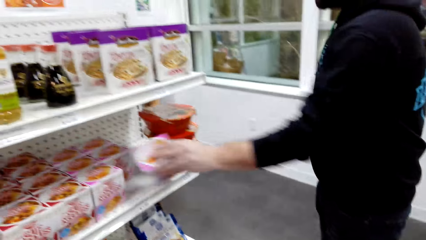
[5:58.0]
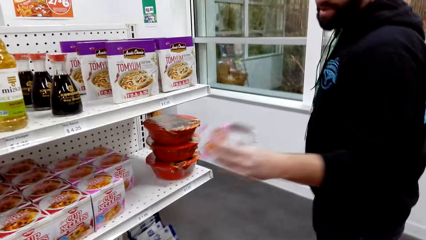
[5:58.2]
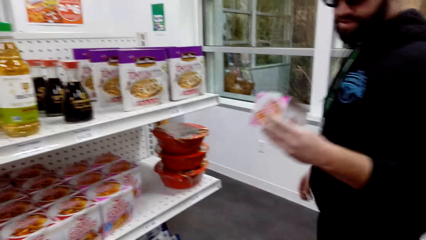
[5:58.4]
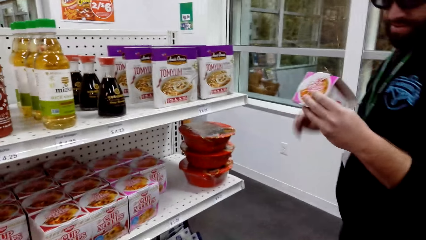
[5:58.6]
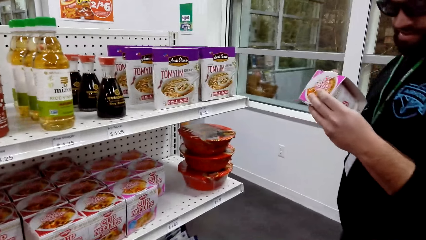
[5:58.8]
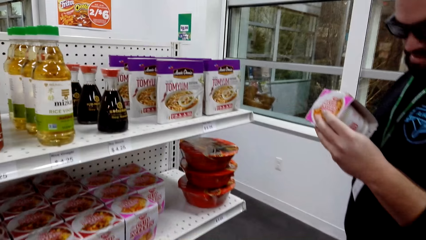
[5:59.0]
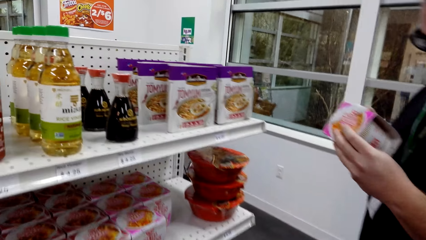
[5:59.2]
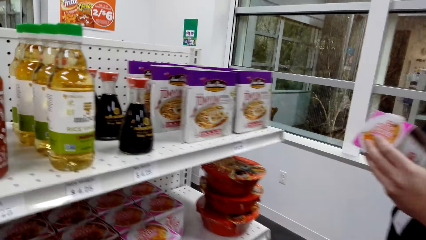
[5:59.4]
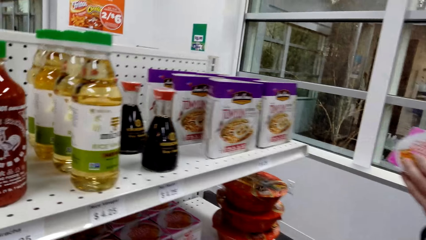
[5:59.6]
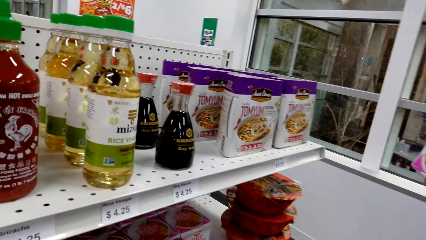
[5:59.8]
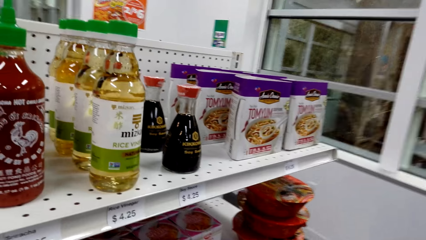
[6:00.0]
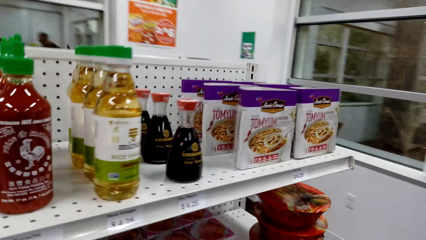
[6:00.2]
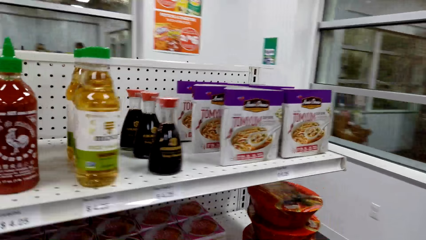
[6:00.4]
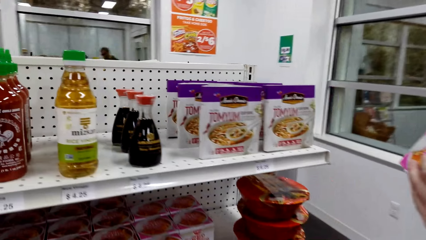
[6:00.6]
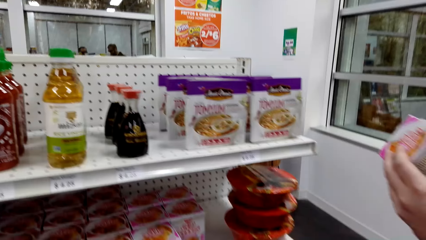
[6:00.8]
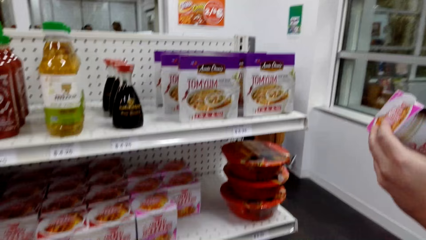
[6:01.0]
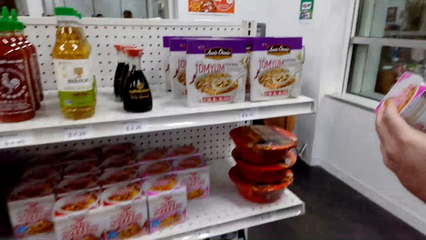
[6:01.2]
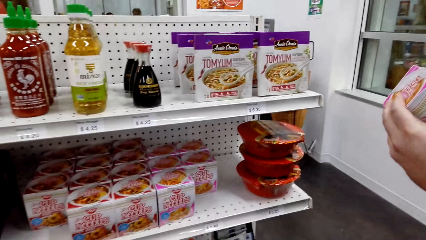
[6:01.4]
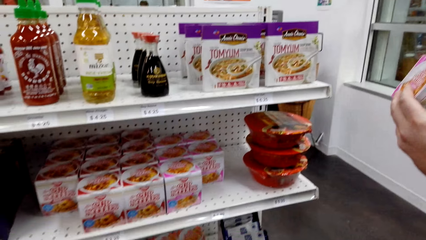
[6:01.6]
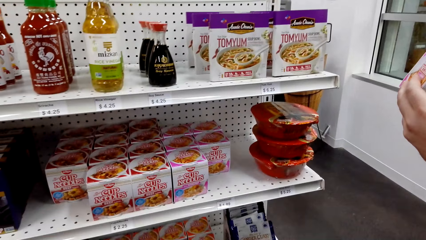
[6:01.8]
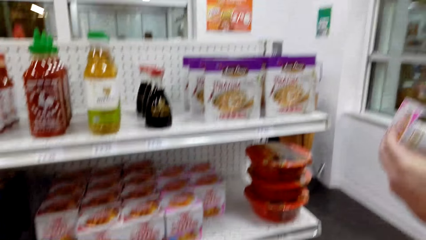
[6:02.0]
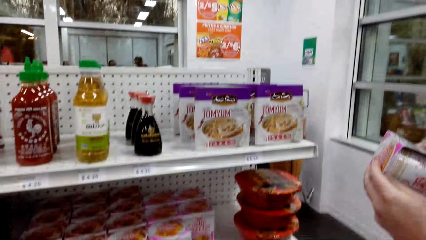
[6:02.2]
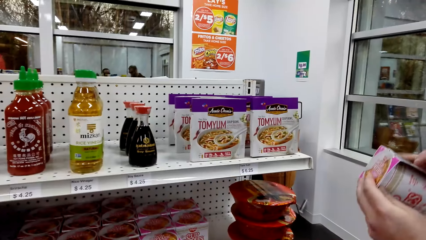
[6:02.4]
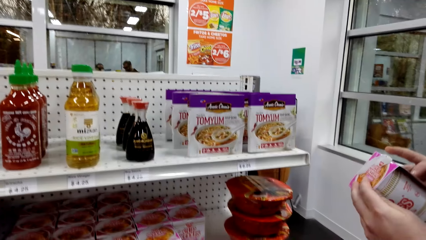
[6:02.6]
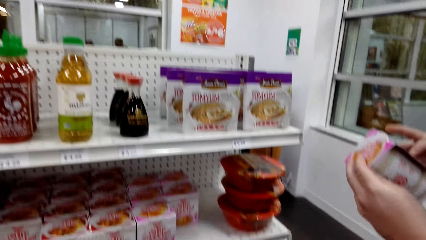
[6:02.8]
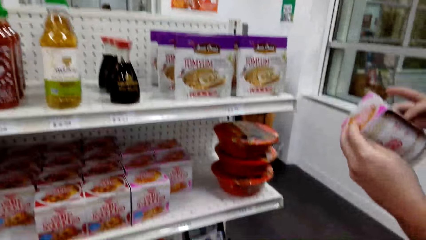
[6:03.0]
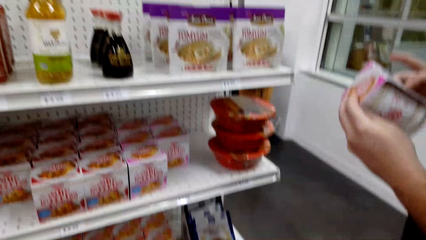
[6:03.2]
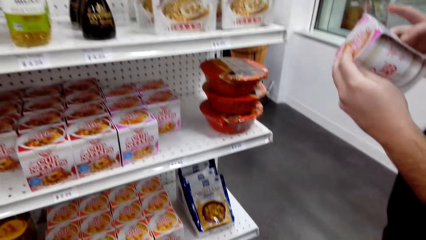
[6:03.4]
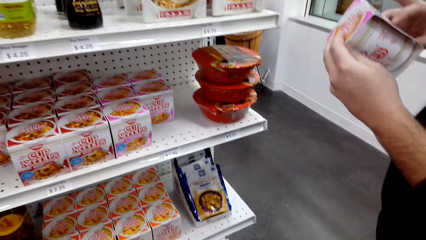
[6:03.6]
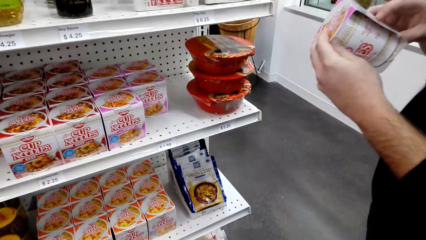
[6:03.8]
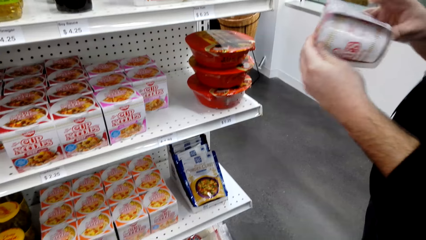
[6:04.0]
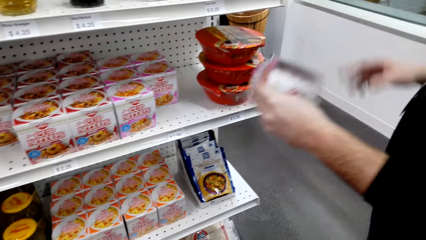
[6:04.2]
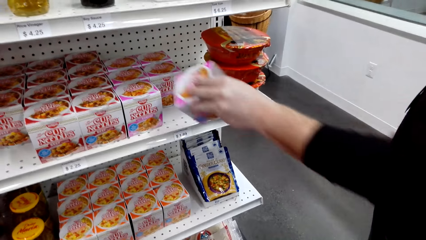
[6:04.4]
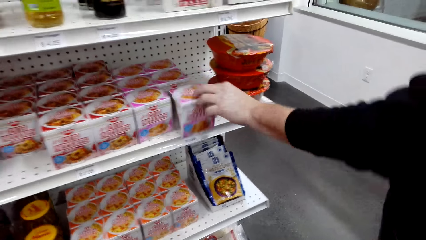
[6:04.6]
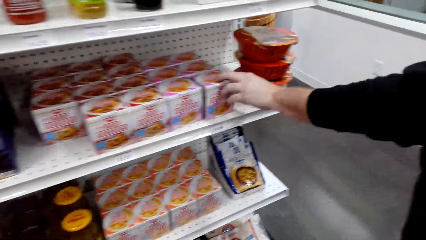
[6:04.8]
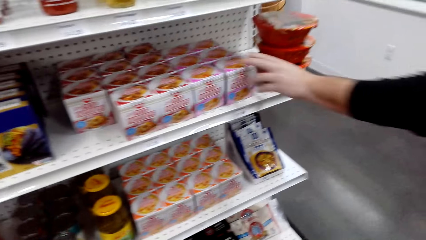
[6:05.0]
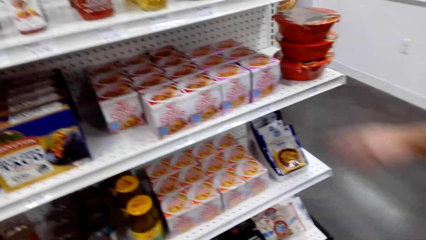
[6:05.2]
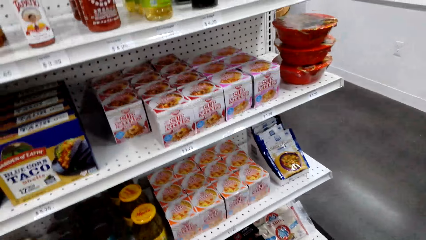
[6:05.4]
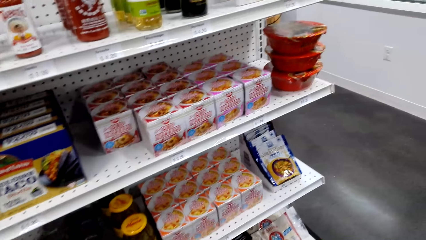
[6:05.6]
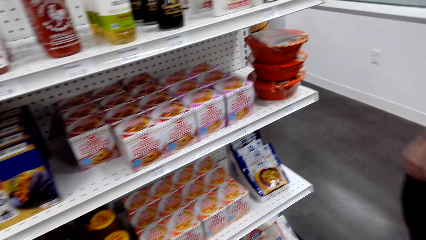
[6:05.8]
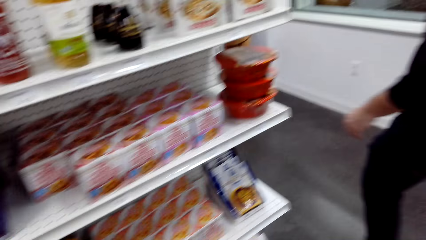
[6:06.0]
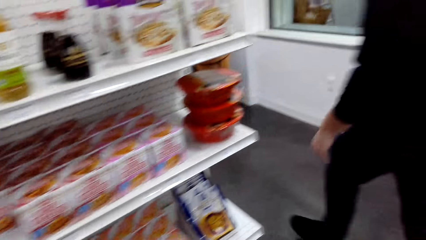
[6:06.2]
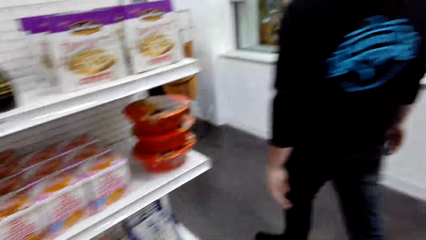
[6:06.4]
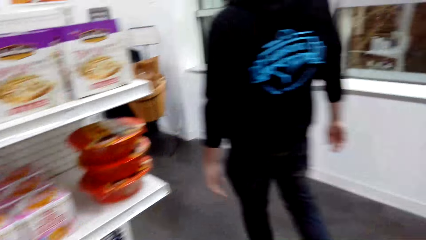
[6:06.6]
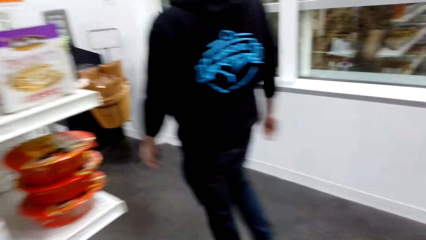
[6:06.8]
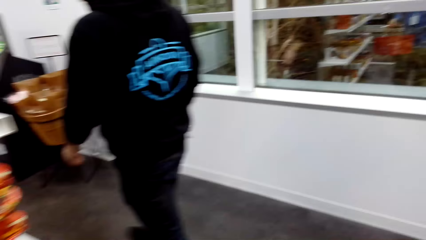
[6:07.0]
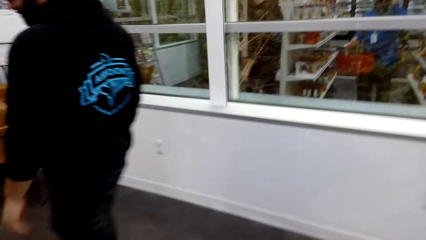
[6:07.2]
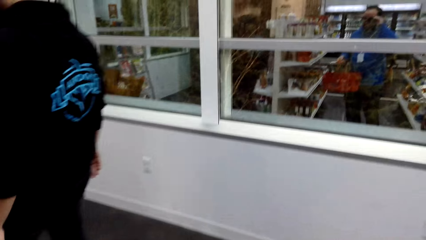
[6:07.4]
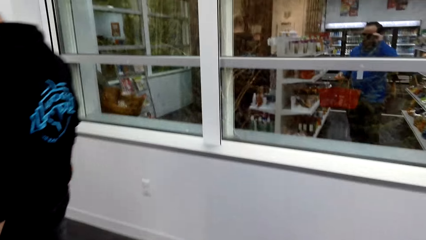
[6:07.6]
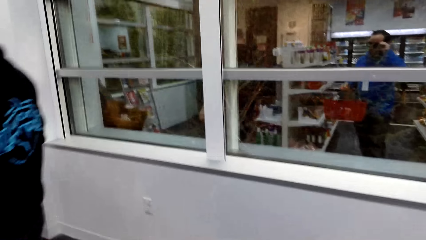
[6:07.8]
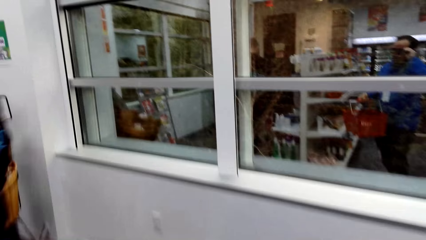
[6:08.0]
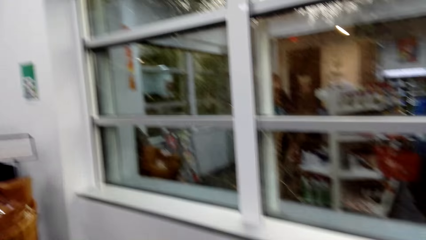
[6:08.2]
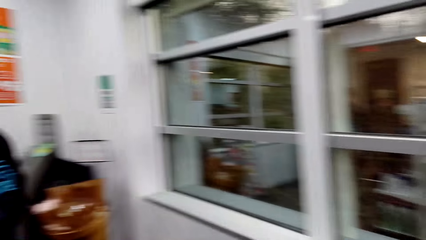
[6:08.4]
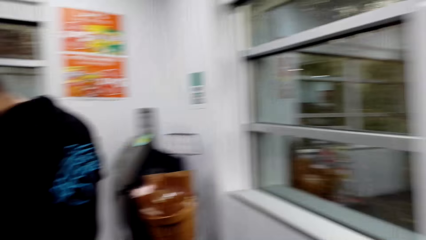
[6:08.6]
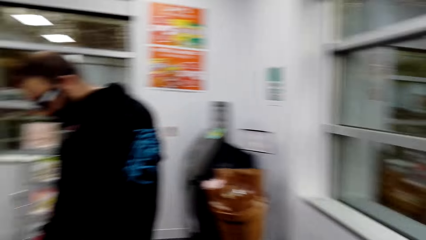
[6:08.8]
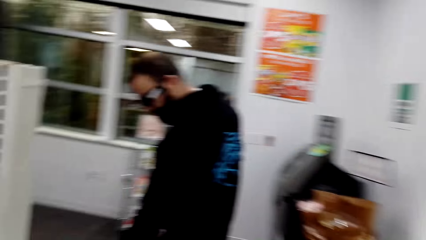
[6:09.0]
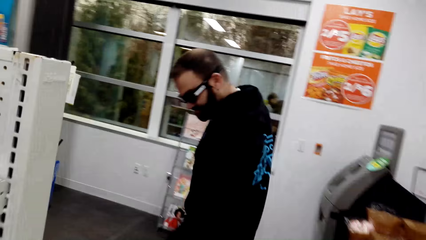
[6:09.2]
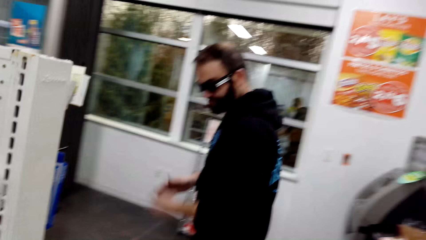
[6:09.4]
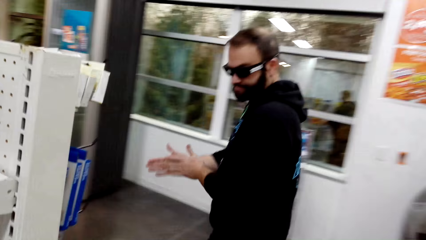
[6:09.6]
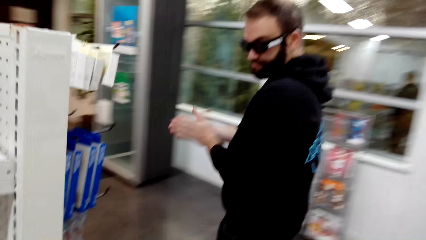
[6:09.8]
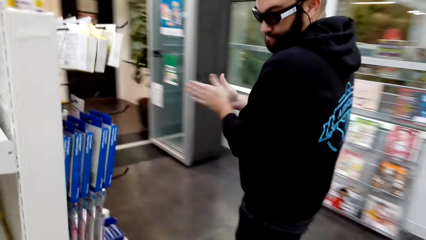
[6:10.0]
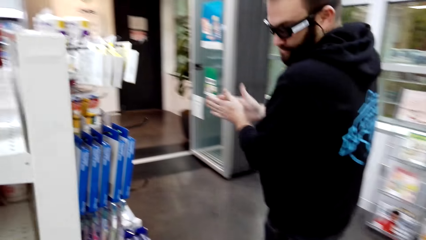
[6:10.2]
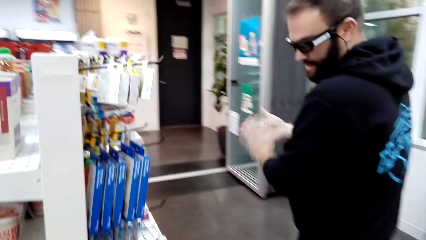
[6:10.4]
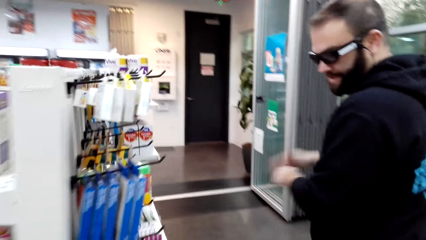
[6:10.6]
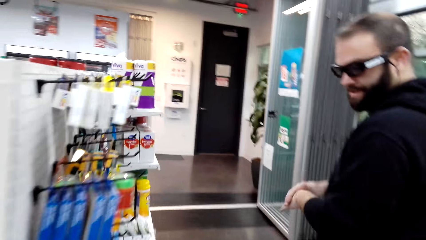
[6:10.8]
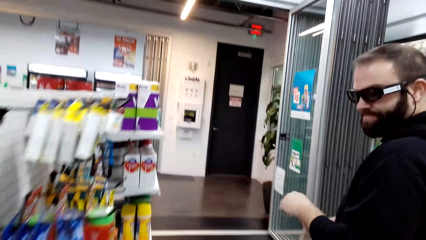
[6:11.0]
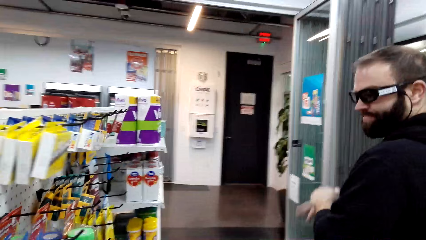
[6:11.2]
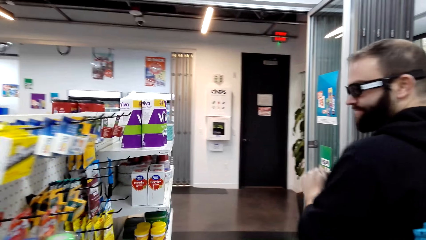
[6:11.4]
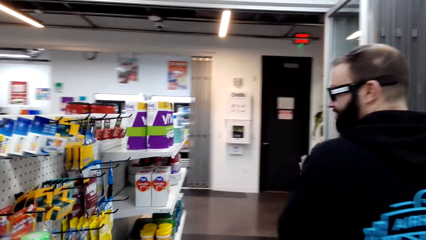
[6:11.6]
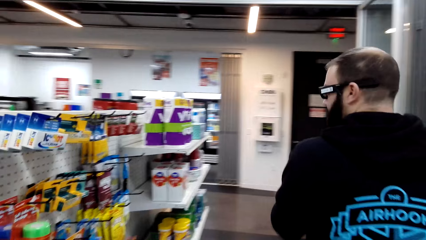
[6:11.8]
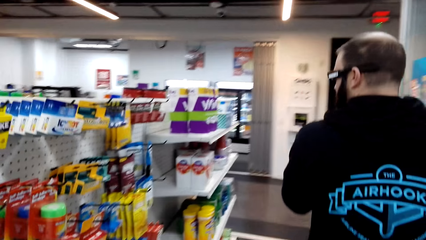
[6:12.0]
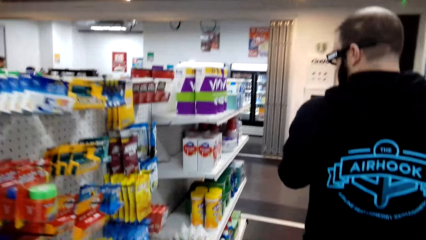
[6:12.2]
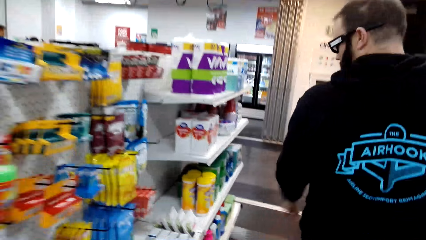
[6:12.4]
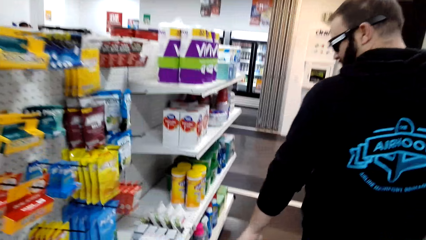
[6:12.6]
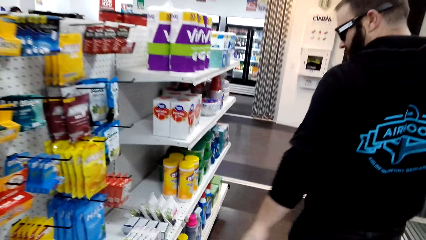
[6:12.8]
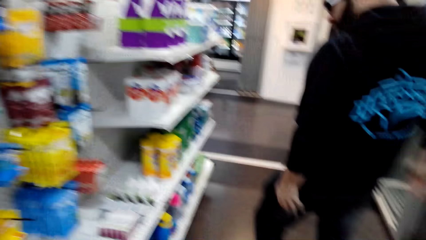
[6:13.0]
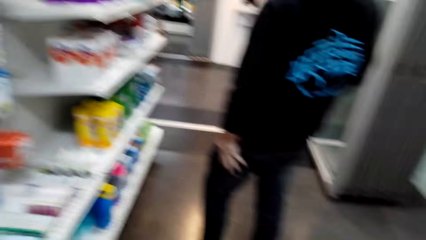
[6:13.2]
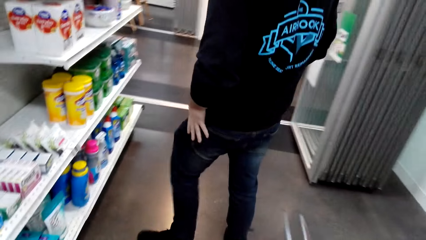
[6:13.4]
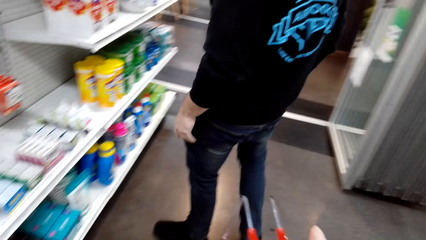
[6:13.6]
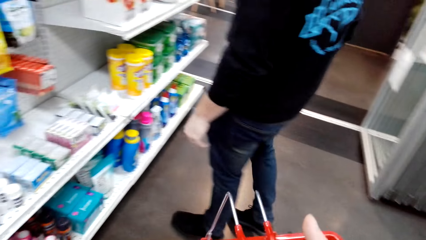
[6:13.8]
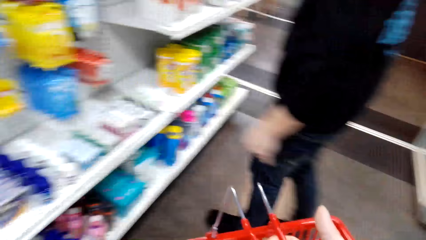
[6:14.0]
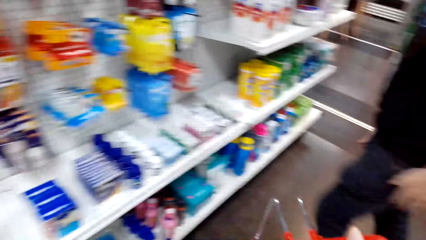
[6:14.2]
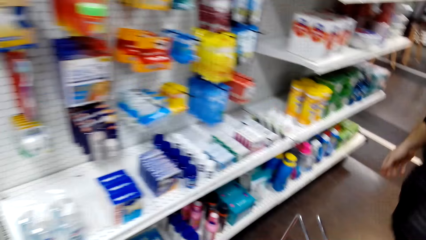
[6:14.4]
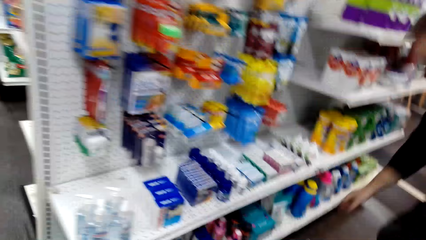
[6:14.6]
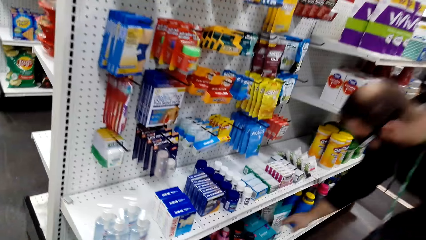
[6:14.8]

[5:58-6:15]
A man picks something. The camera wearer looks around the store shelf. The man looks at something. The camera wearer dialogs with a person. The man puts something on the shelf. The camera wearer looks around the store shelf. The man moves around. The camera wearer walks around the store shelf. The man rubs his hands and moves around. The camera wearer looks around the store shelf.
